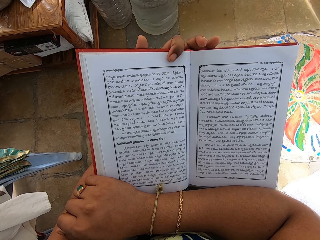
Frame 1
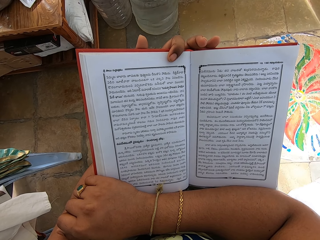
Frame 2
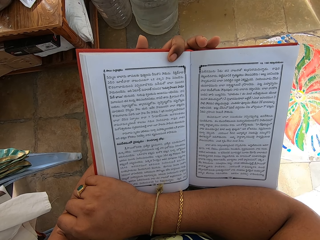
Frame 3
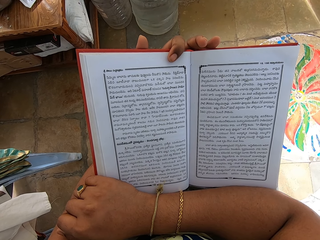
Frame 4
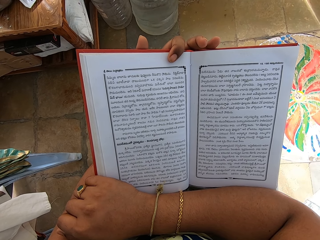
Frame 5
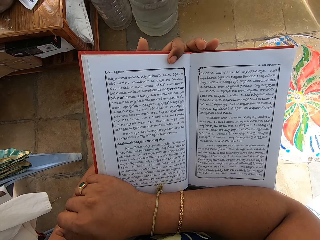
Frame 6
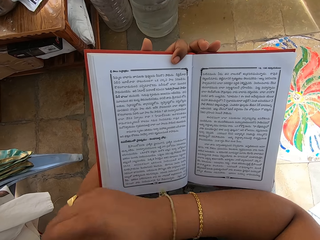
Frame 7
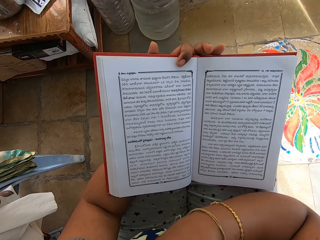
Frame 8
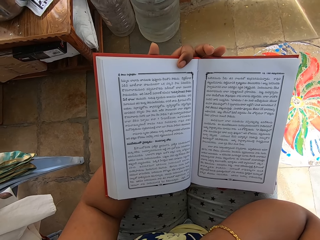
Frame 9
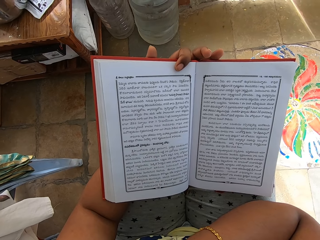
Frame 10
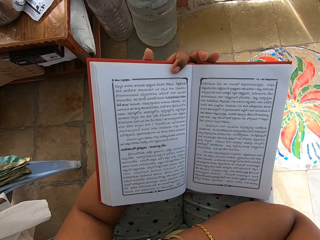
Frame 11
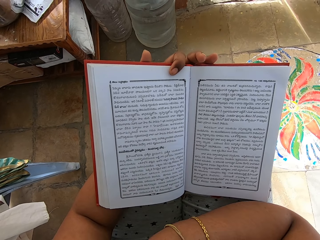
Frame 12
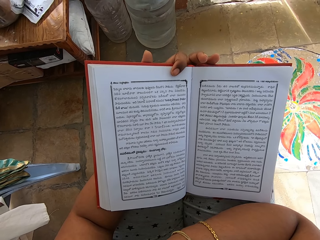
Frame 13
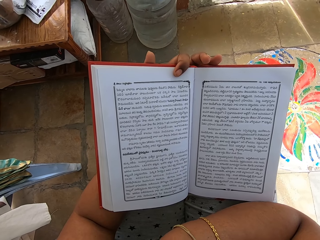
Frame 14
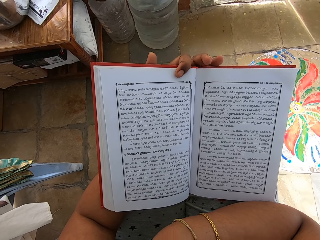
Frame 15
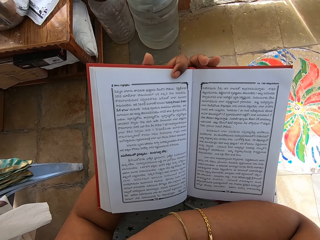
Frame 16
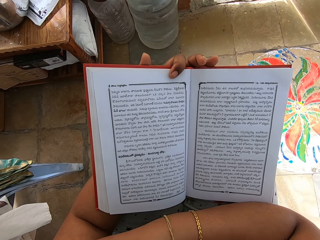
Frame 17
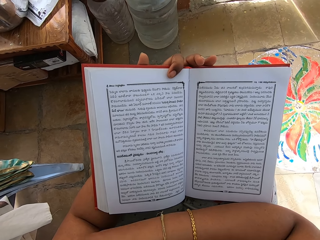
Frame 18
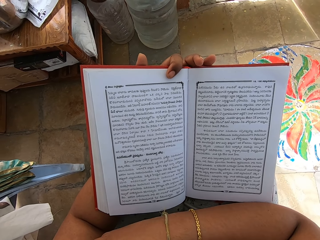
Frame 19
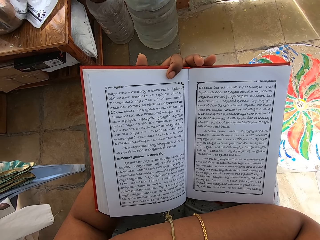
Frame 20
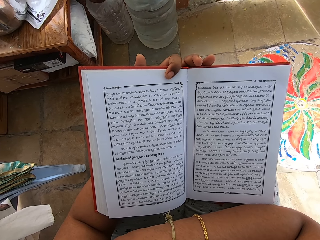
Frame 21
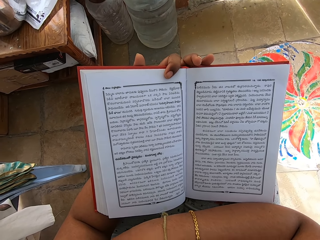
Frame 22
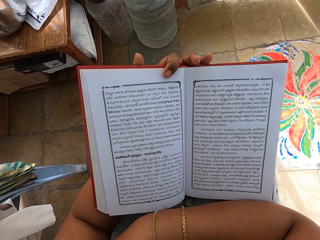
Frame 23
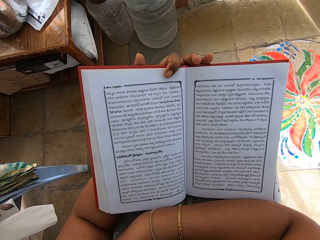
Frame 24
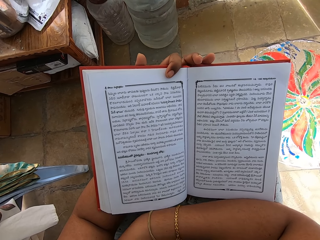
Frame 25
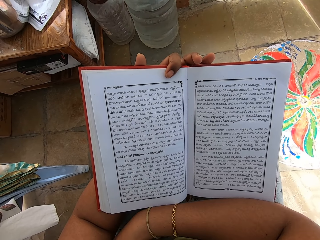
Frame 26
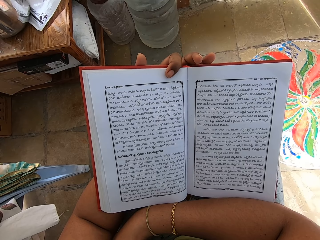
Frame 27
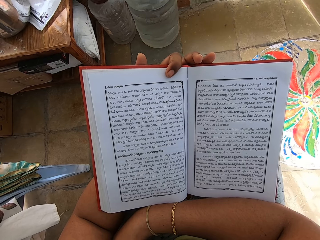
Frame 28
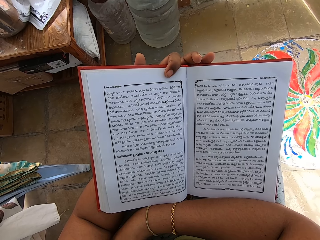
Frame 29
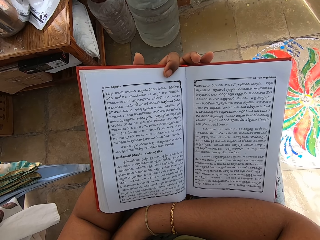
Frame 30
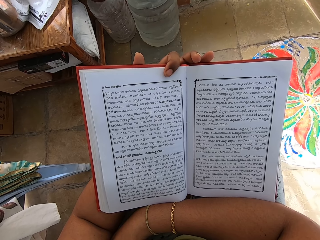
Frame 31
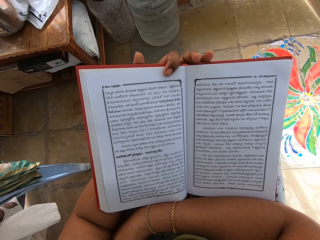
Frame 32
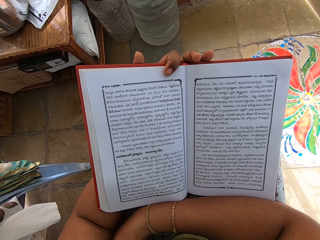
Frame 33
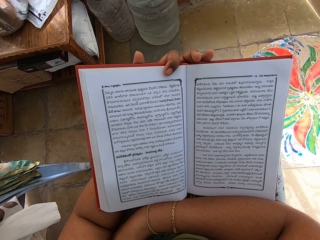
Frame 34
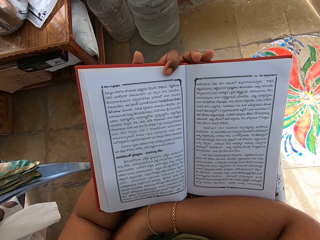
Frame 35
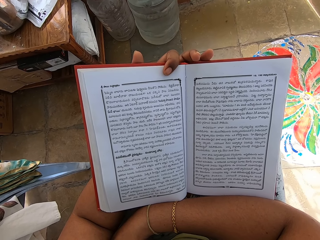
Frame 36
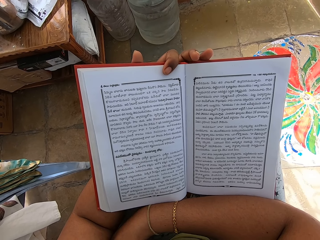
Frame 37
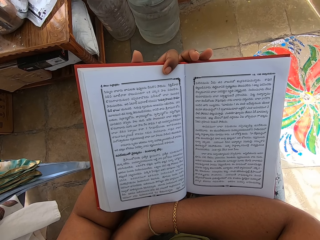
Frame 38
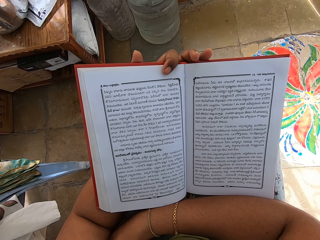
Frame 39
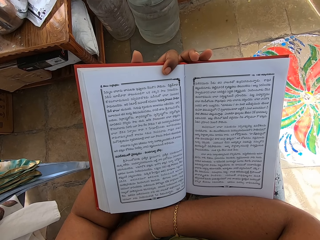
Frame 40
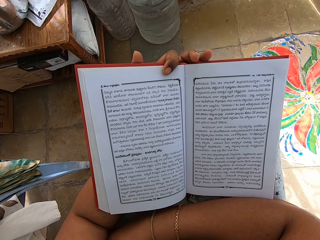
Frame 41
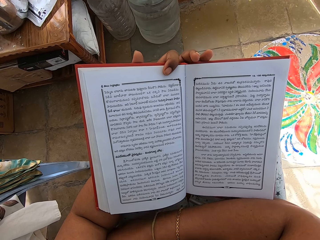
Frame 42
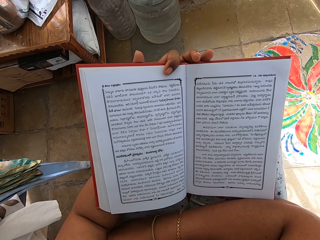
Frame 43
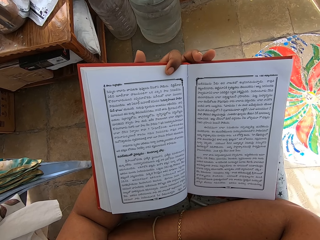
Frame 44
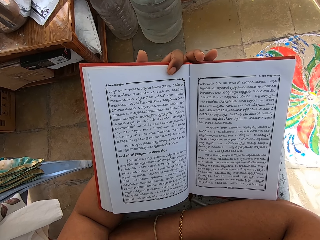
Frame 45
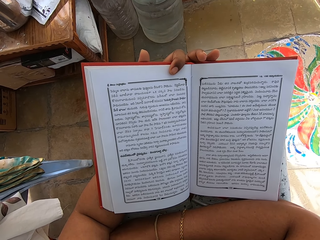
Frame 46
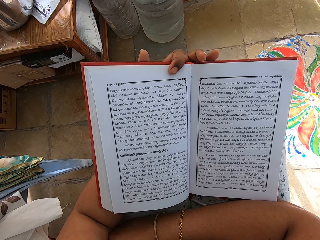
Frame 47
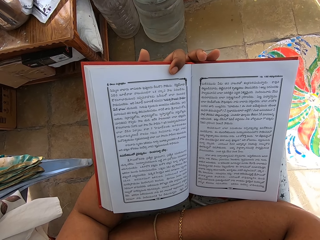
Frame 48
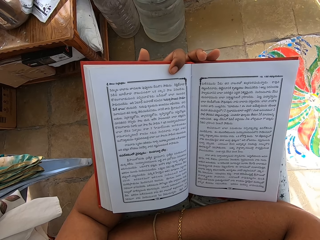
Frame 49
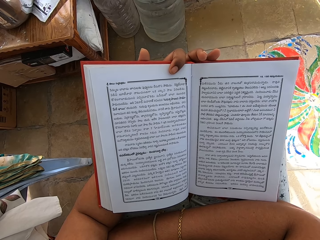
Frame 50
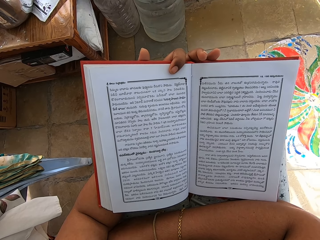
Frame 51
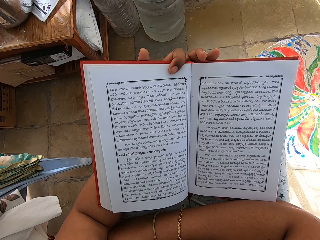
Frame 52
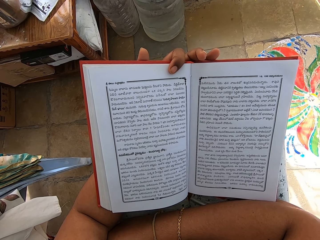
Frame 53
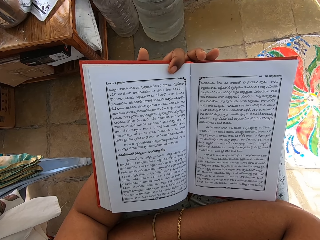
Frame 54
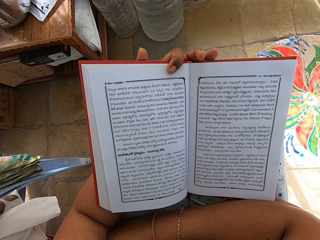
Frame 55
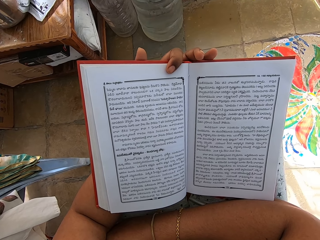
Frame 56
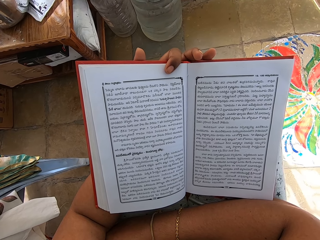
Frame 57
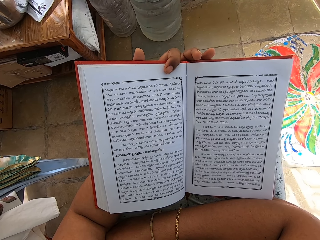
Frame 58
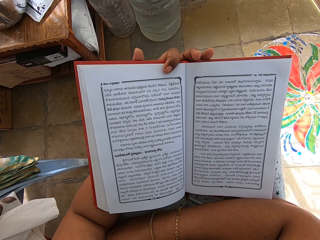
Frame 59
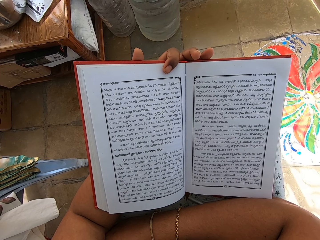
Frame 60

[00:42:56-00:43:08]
The camera wearer touches her face with her right hand. She holds the book with her left hand. She places her right hand on her thighs.

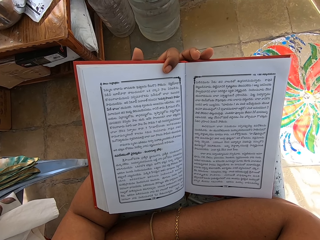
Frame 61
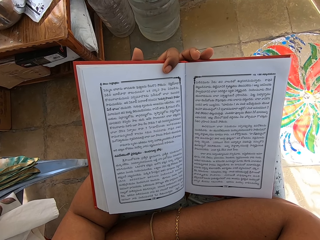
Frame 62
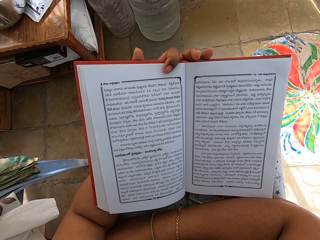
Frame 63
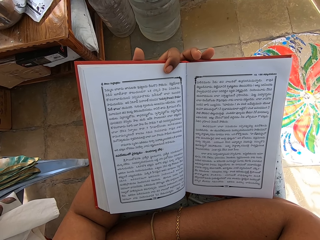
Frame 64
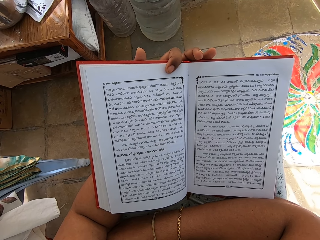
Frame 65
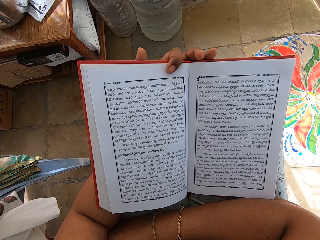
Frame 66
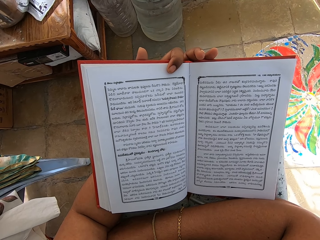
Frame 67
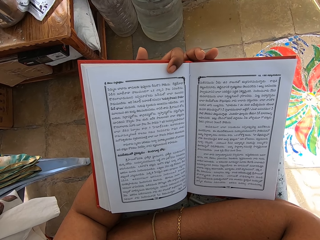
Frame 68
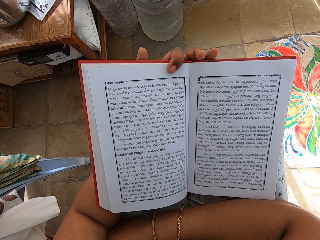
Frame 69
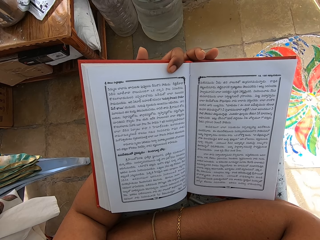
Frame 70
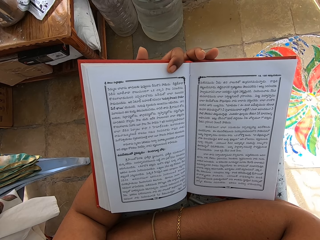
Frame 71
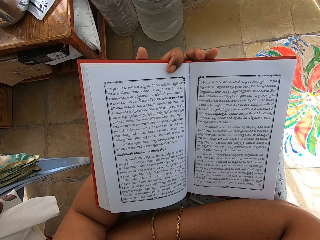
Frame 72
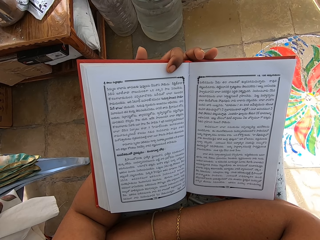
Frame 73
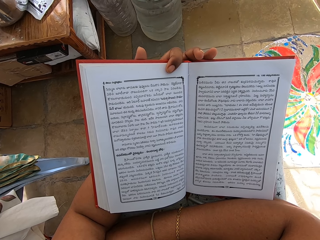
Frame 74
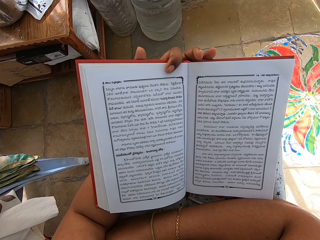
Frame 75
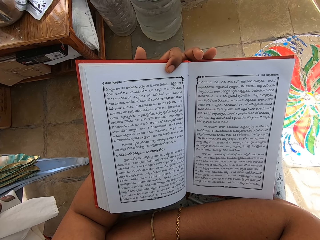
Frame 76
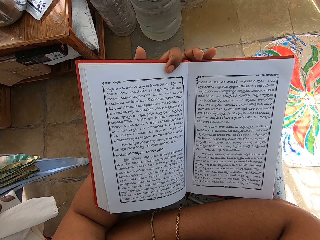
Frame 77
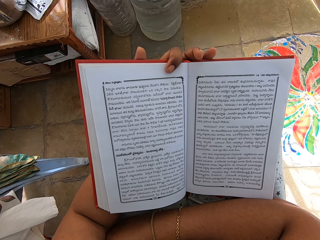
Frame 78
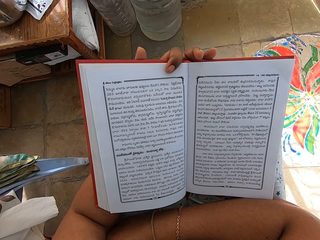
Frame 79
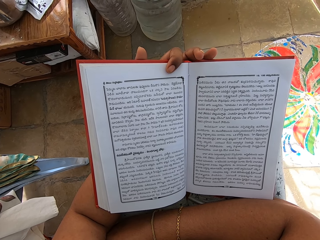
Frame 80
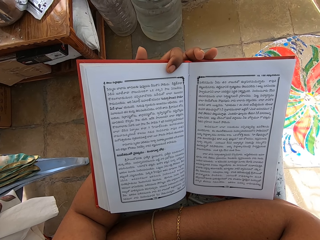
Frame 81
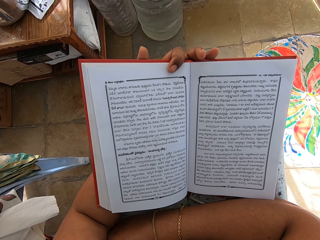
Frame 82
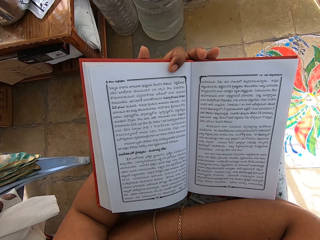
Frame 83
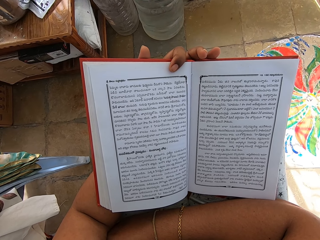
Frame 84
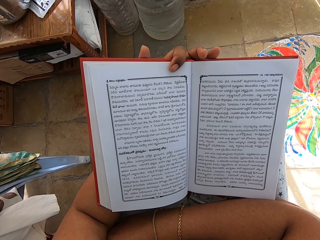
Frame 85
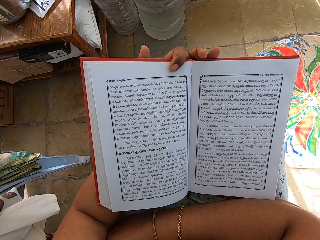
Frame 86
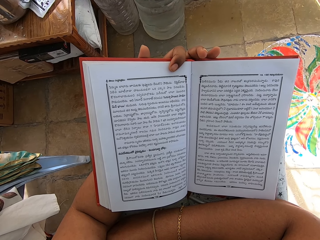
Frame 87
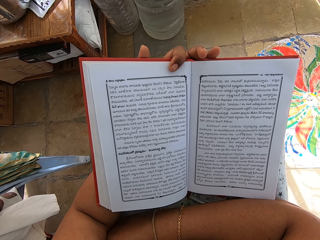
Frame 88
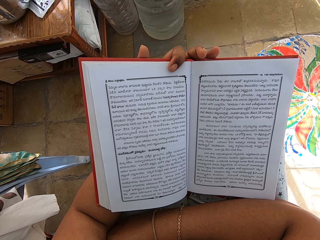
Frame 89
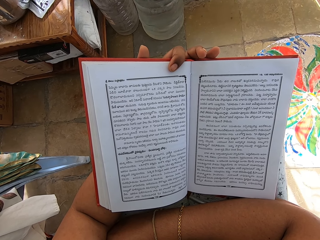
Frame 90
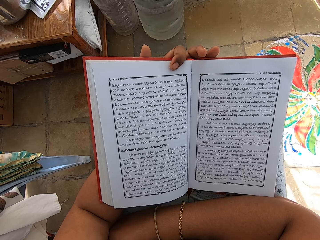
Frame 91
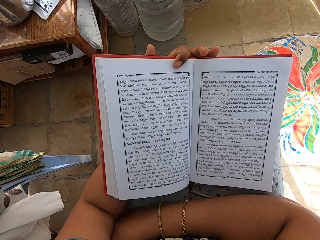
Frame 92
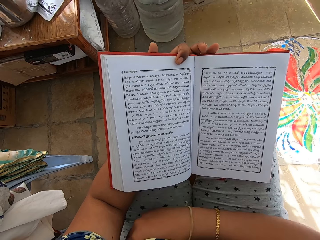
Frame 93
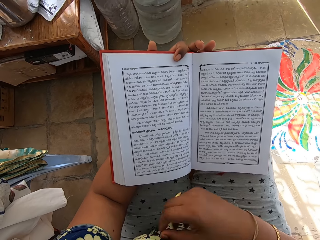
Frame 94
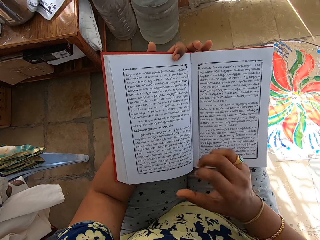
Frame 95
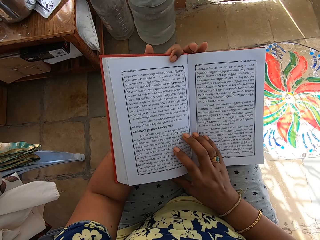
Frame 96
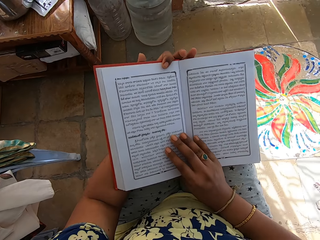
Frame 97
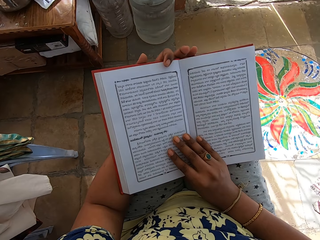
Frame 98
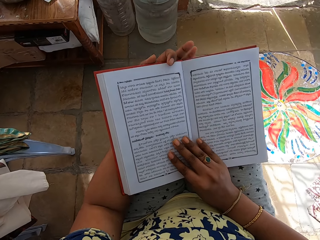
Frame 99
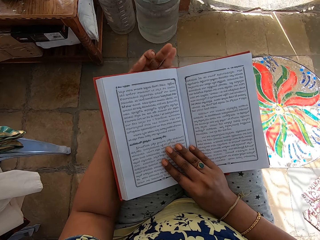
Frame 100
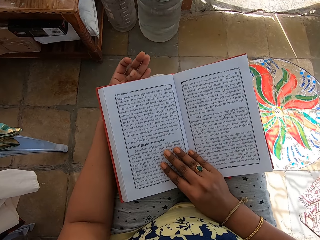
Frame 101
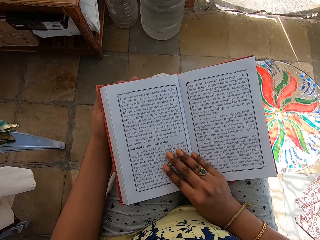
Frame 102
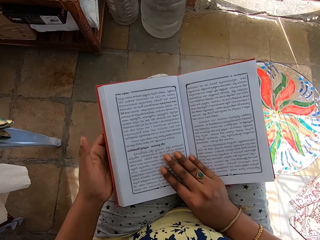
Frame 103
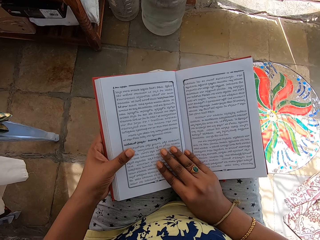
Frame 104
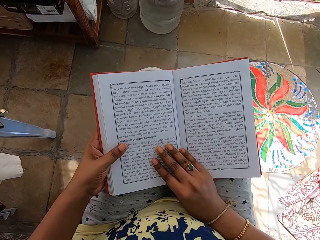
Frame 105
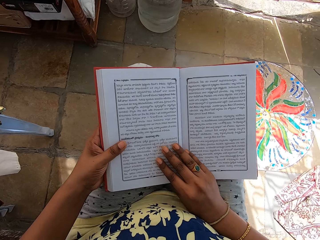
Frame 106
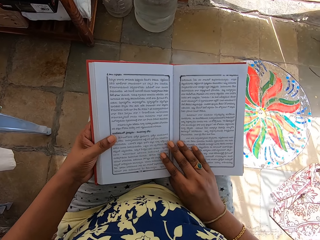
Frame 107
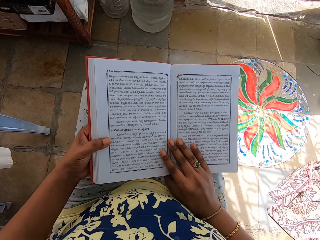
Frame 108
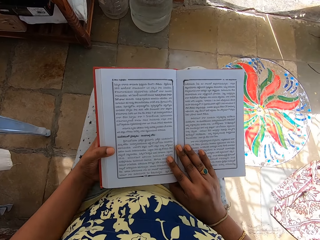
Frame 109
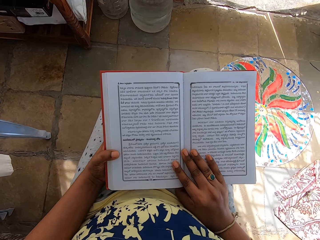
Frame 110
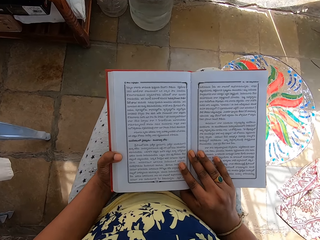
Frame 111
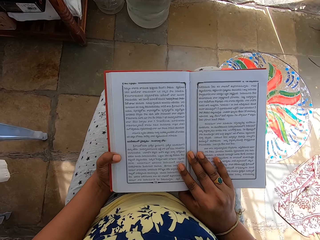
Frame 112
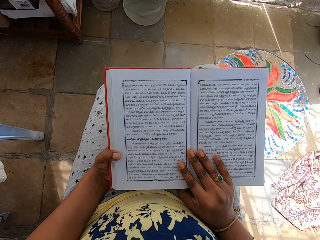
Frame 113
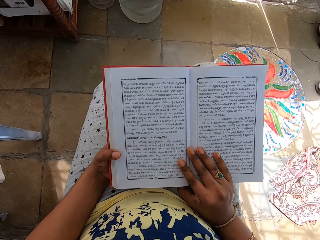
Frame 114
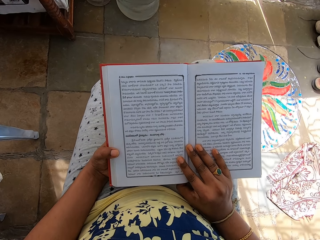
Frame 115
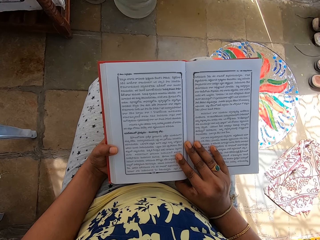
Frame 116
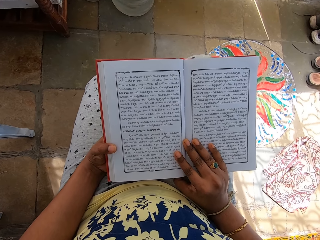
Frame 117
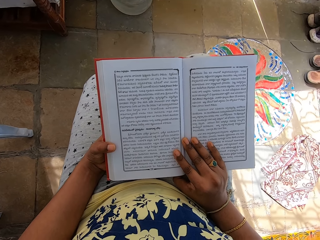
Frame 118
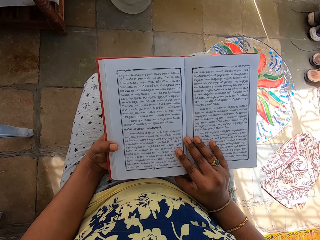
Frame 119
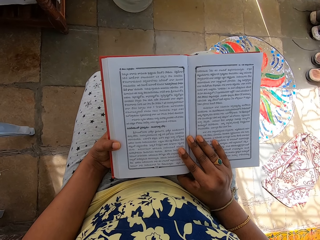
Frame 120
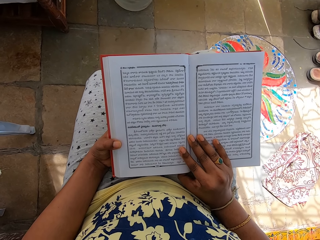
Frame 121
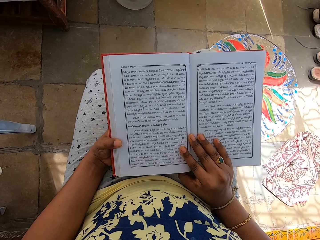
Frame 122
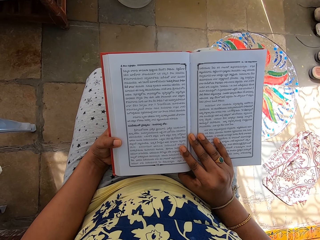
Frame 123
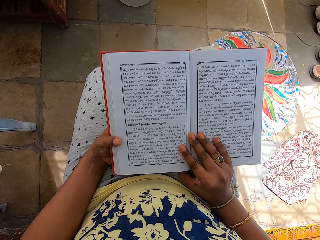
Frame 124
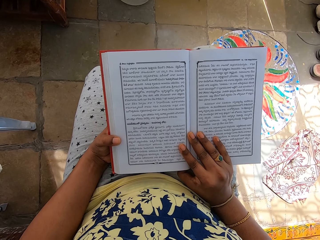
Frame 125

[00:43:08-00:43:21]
The camera wearer places the book on her left hand with her right hand. She holds the book on her right thigh with both hands. She reads the book.
